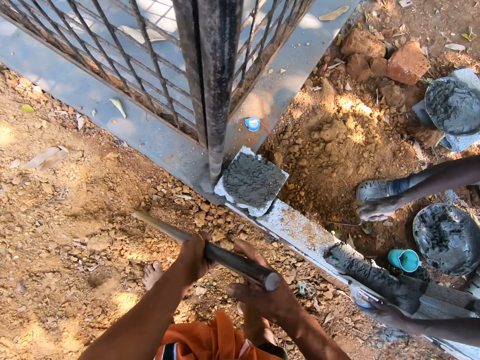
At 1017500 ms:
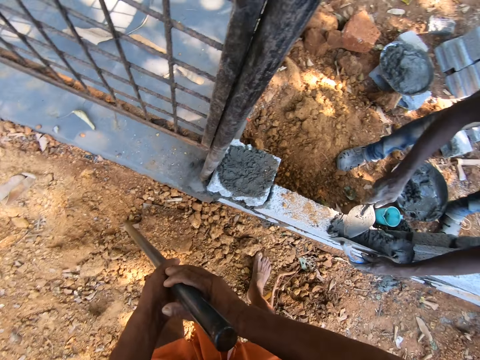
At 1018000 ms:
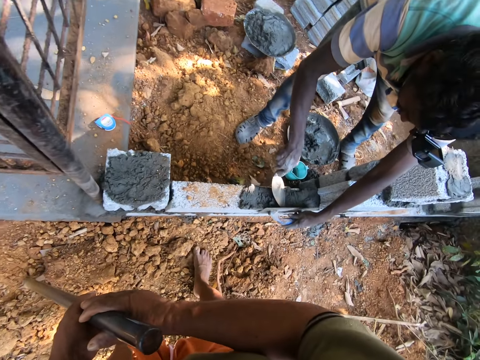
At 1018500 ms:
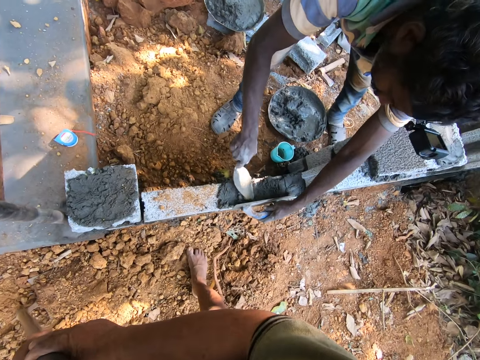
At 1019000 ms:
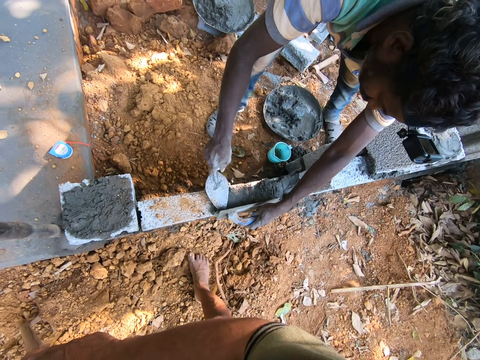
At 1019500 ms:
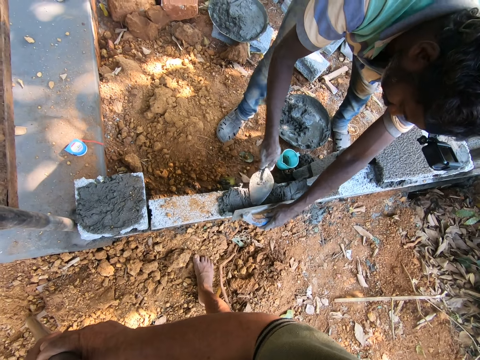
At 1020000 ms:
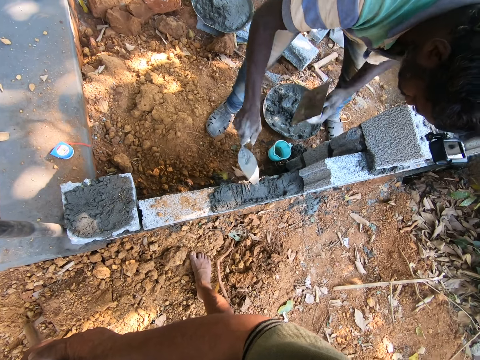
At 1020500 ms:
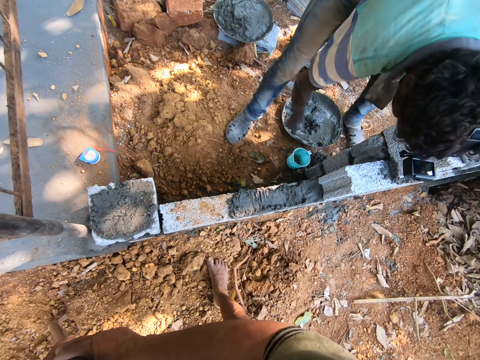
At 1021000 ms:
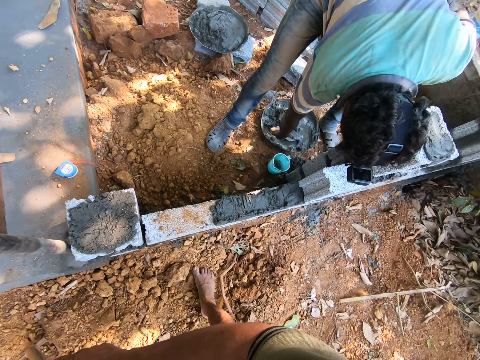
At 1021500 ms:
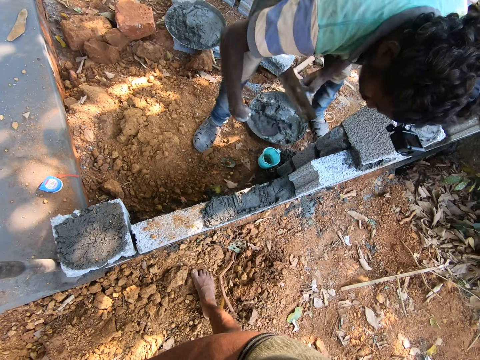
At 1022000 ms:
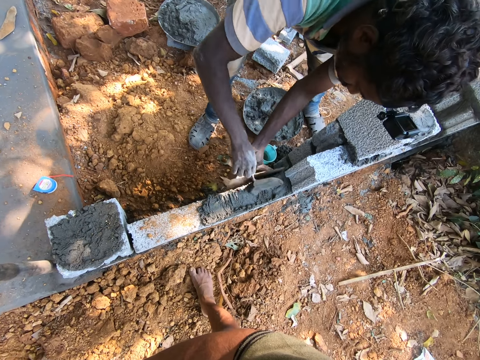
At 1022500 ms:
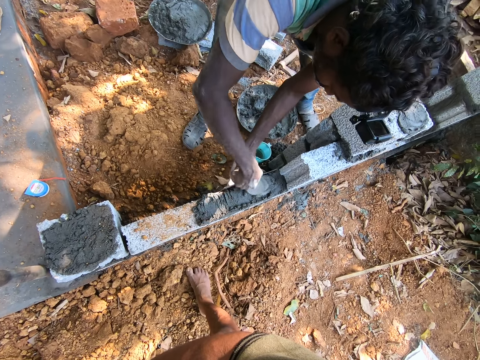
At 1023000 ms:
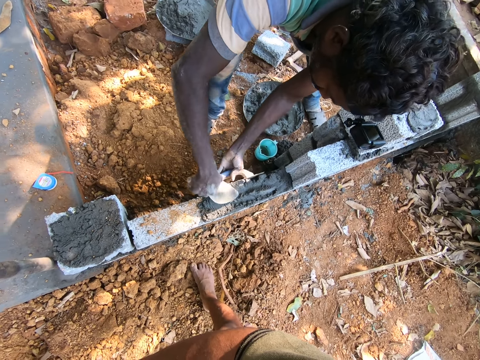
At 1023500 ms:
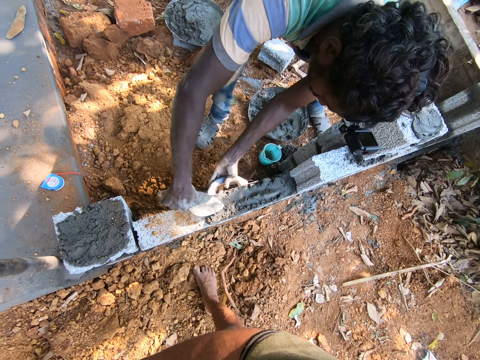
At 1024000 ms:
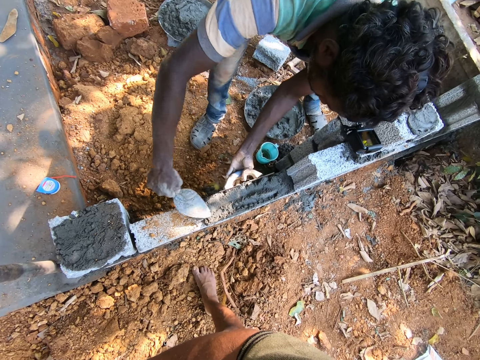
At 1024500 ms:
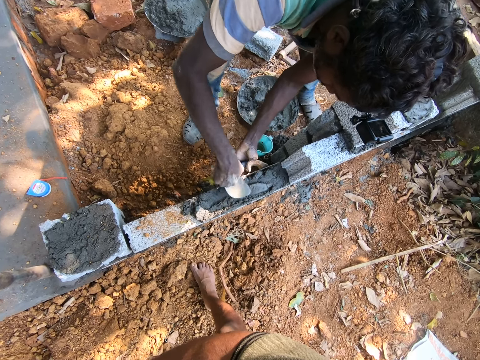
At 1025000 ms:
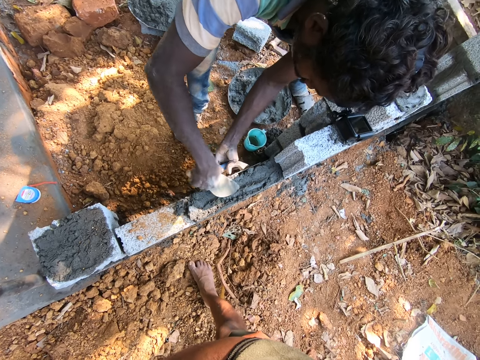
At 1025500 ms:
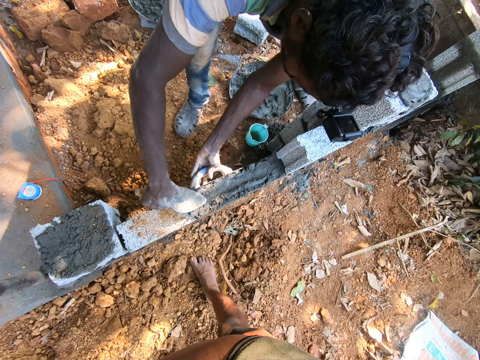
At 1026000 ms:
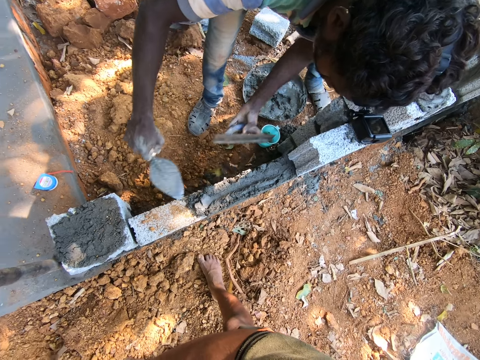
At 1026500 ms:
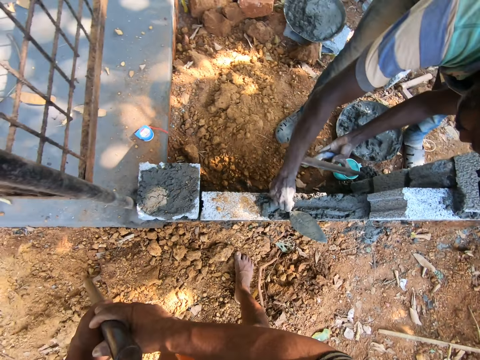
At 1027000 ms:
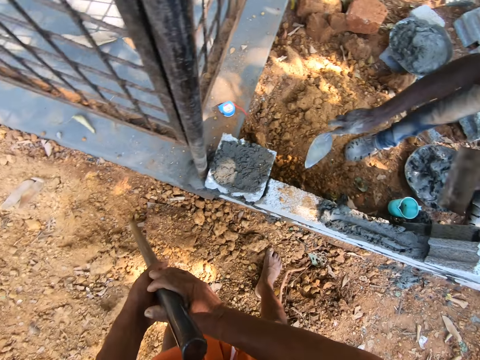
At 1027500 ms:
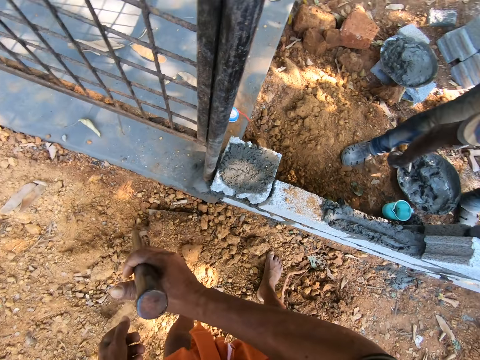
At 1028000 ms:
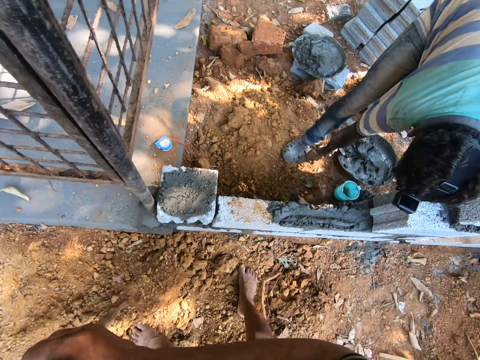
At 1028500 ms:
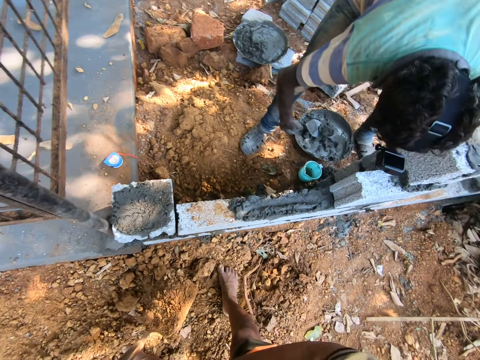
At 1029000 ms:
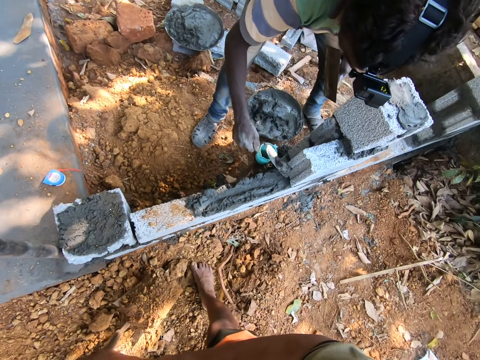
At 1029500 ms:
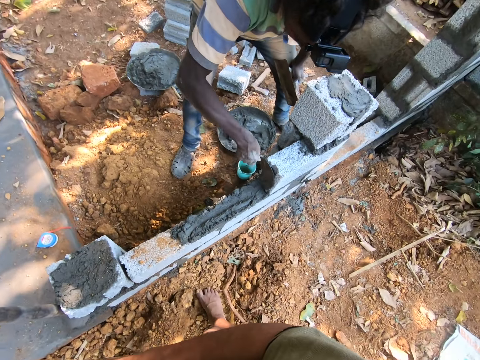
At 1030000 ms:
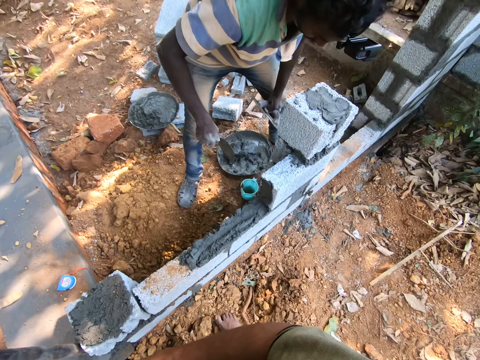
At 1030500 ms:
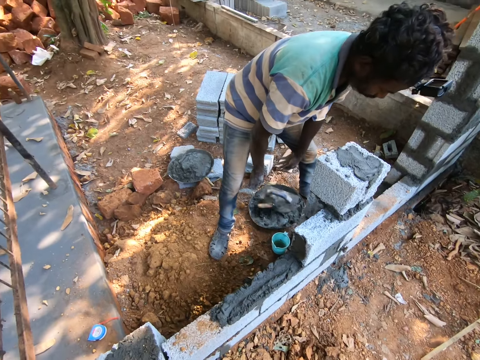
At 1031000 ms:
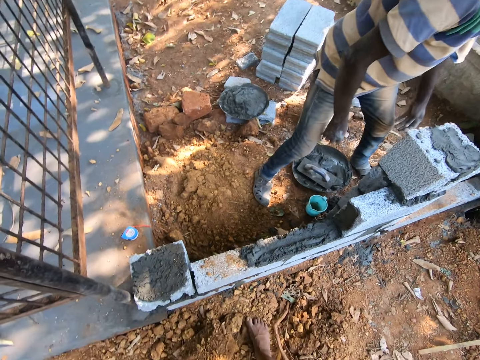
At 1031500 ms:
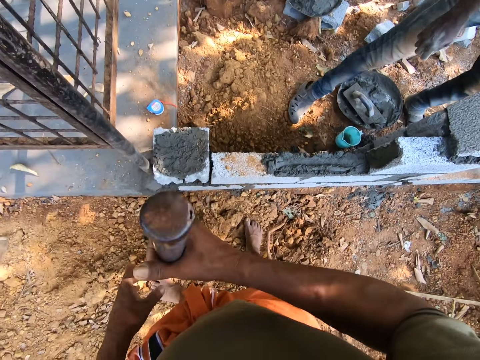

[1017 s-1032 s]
The camera wearer holds the hoe with his hands. The man applies the mortar on the fence with the trowel in his right hand. The camera wearer converses with the man. The man scoops mortar from the pan with the trowel in his right hand. He pours mortar from the trowel in his right hand on the fence. He applies the mortar on the fence with the trowel in his right hand. He scoops mortar from the pan with the trowel in his right hand. He applies the mortar on the fence with the trowel in his right hand. The camera wearer drops the trowel and the hand float in his hands in the pan.

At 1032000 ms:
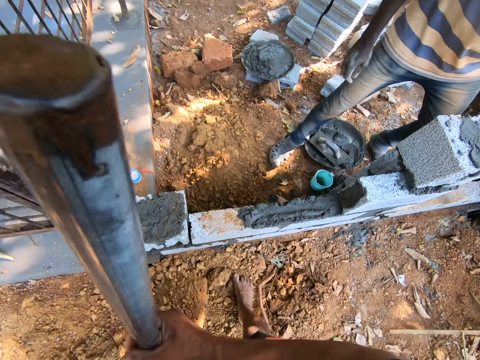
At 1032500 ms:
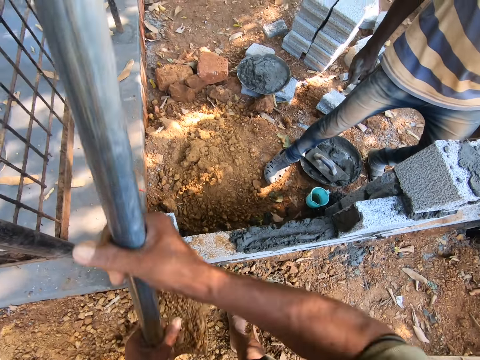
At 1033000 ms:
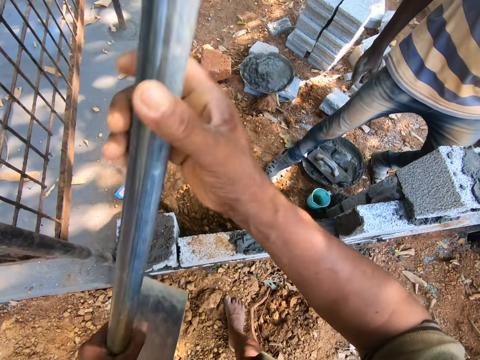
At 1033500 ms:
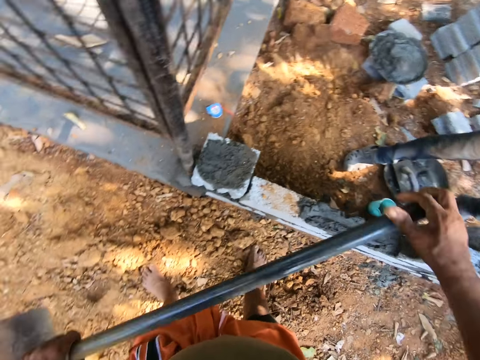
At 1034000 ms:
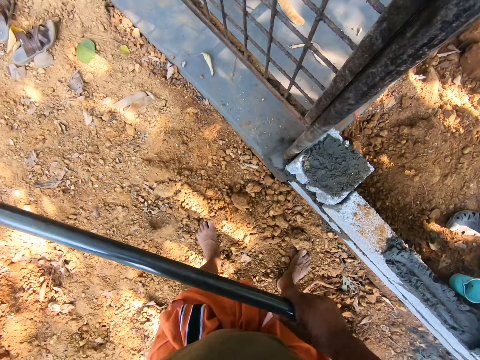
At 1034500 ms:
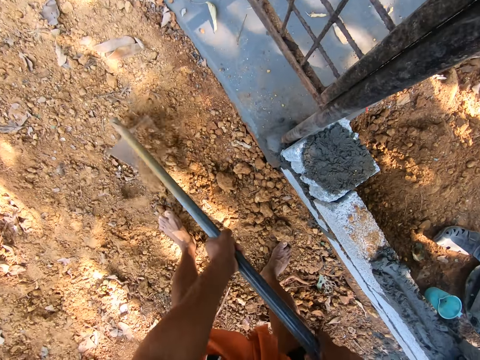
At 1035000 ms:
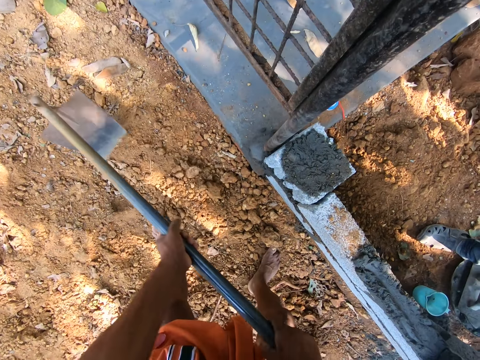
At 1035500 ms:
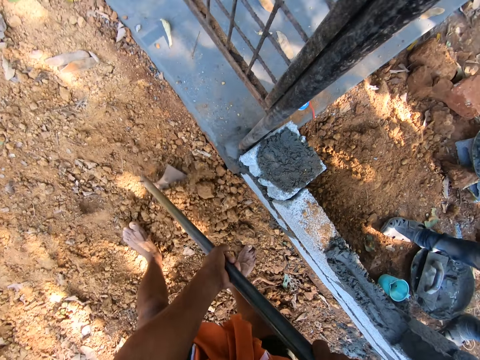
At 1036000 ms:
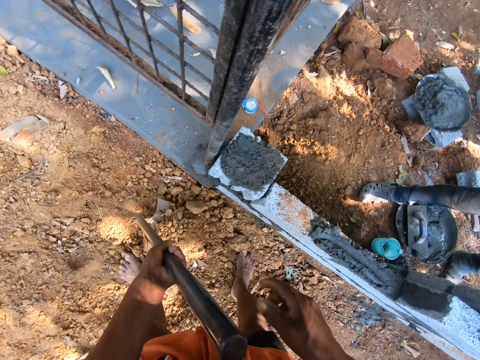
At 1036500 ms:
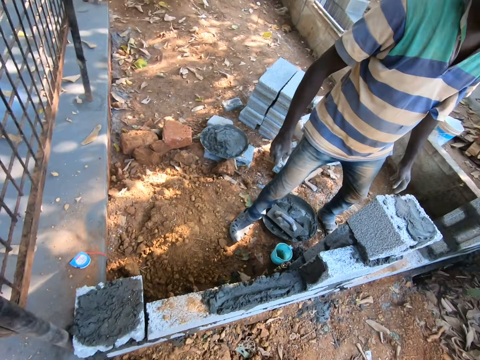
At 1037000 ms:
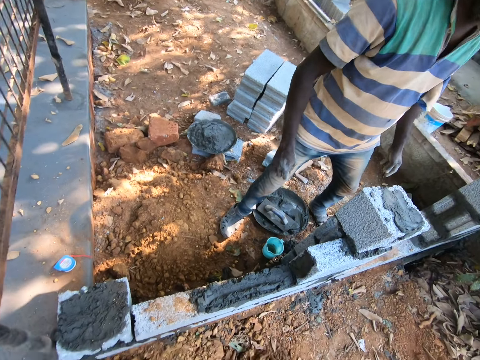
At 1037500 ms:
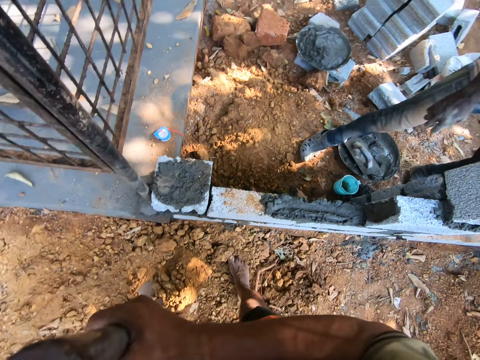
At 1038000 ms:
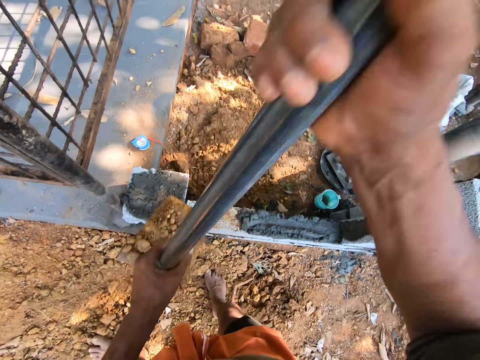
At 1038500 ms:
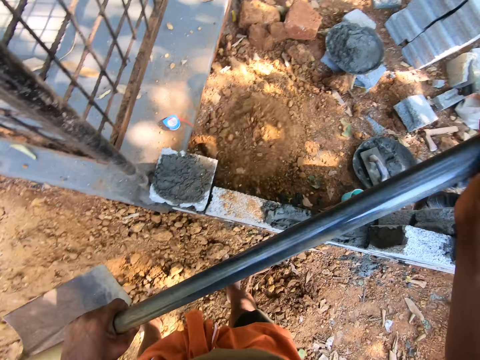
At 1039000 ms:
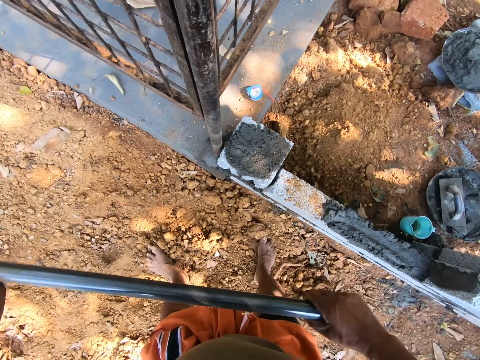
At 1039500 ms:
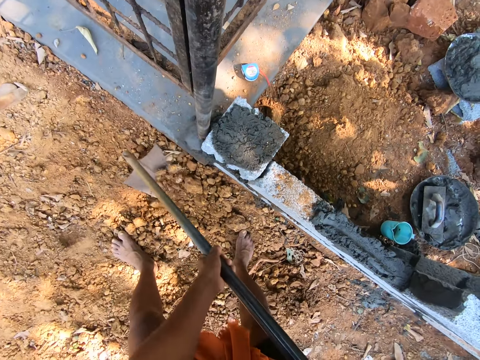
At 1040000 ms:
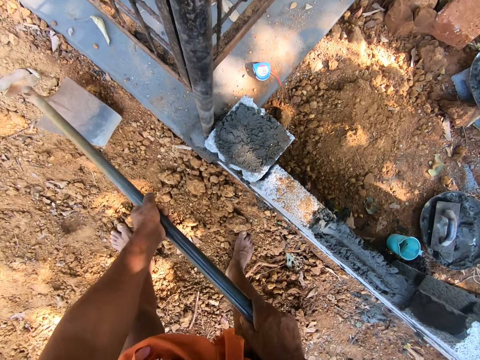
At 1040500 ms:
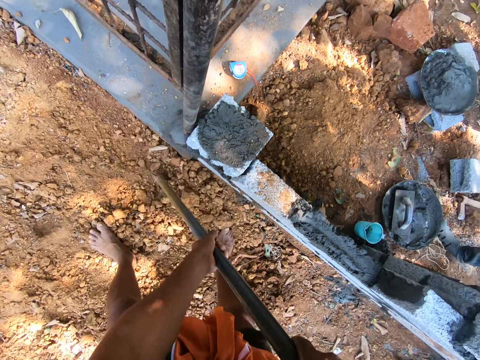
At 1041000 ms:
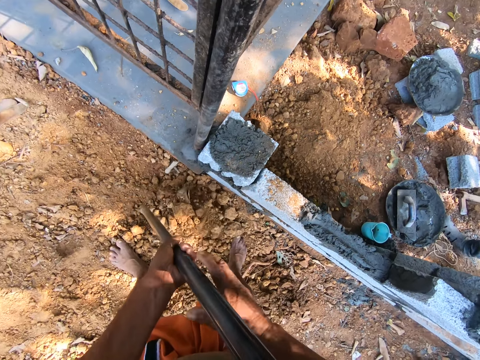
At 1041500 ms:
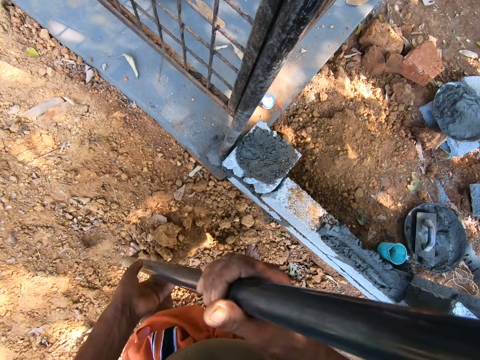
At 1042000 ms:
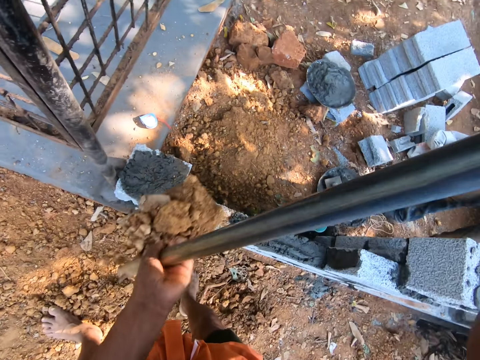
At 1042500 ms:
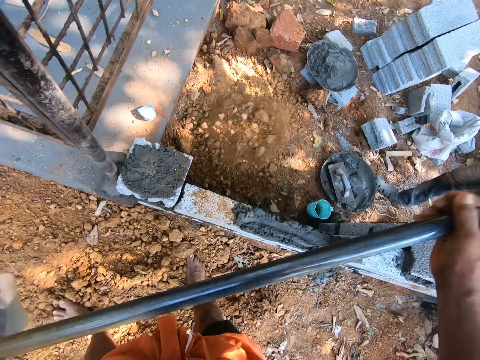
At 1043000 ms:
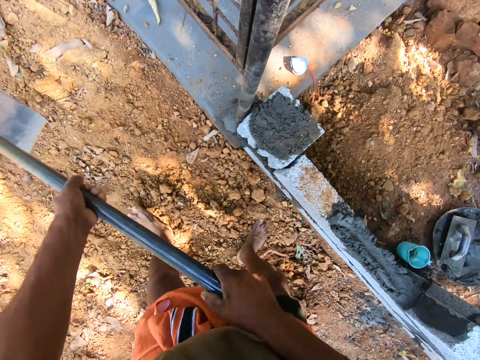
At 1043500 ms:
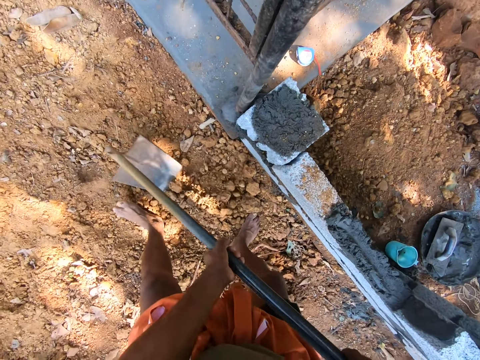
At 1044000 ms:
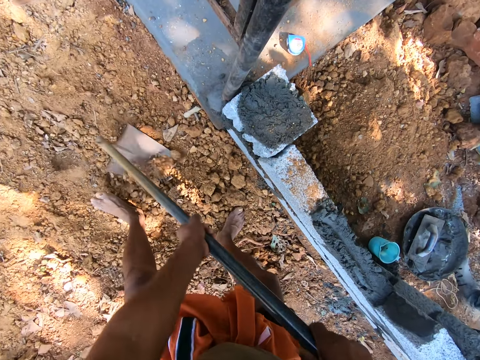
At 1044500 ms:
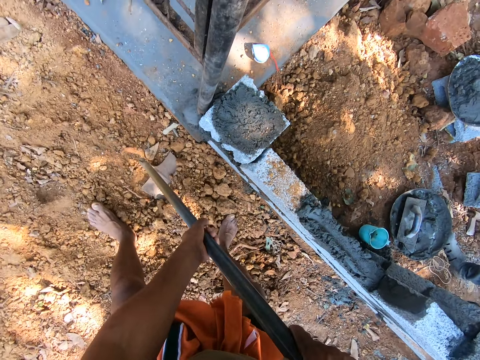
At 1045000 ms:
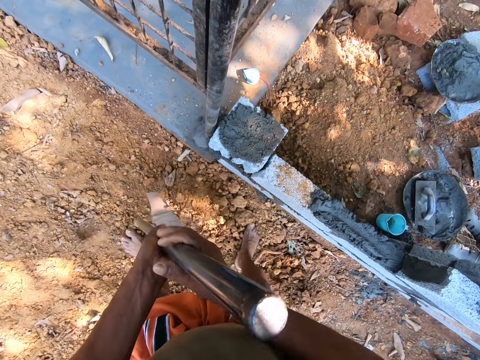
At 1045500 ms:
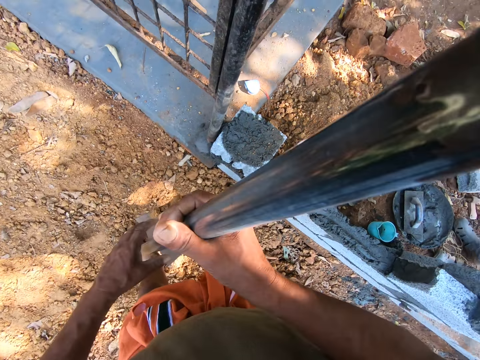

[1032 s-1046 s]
The camera wearer throws sand from the hoe in his hands on the construction ground. He scoops sand from the ground with the hoe in his hands. He throws sand from the hoe in his hands on the construction ground. He scoops sand from the ground with the hoe in his left hand. He passes the hoe from his left hand to his right hand. He passes the hoe from his right hand to his left hand.
